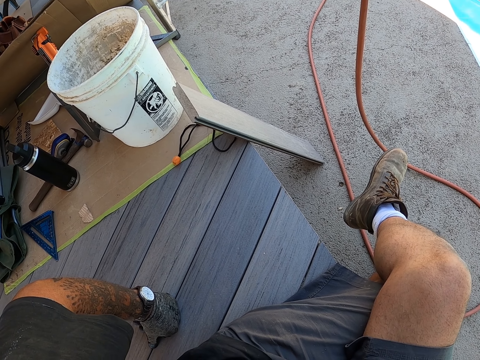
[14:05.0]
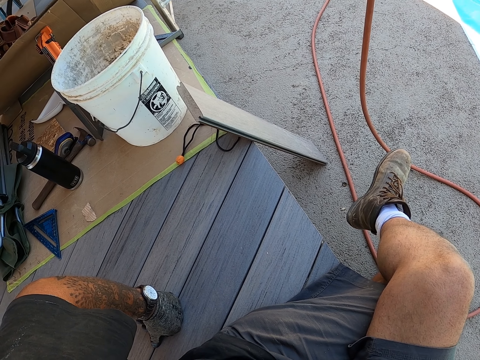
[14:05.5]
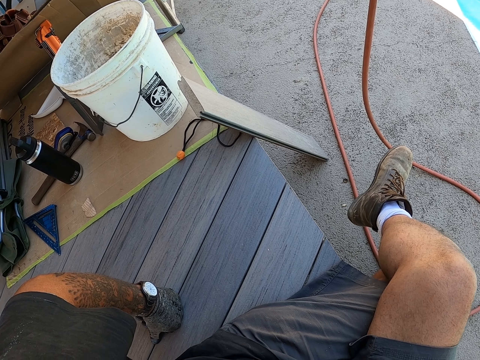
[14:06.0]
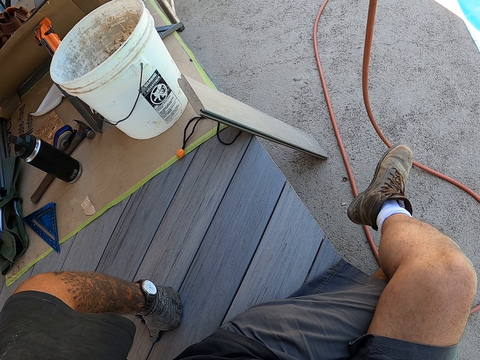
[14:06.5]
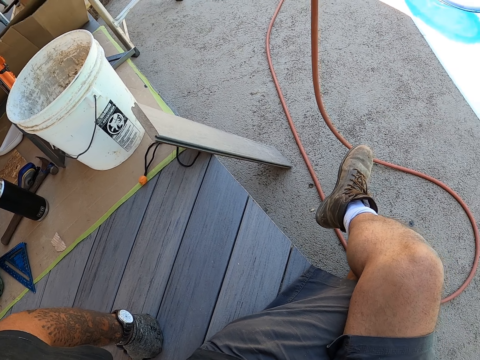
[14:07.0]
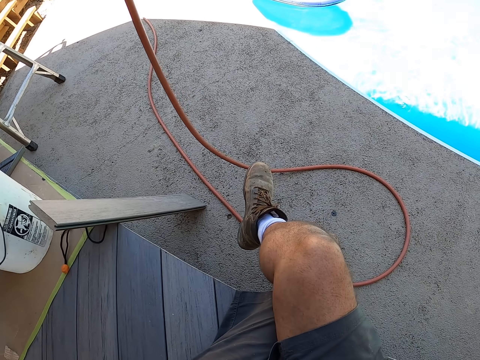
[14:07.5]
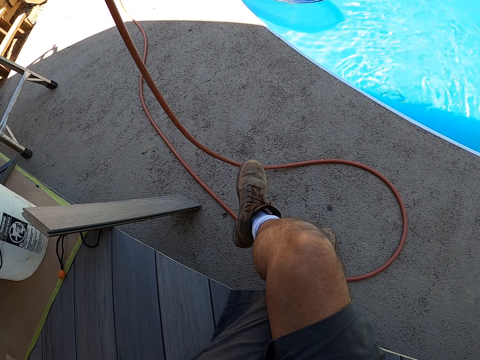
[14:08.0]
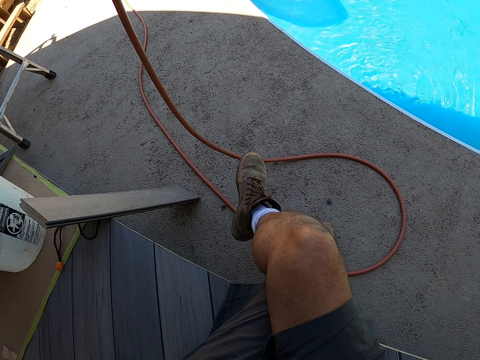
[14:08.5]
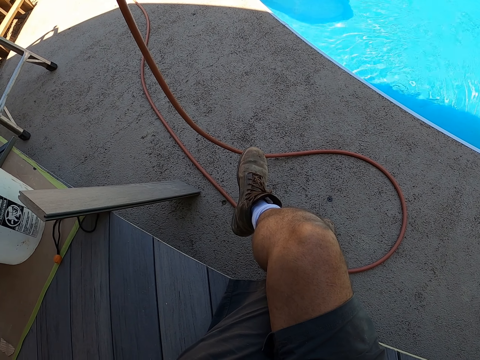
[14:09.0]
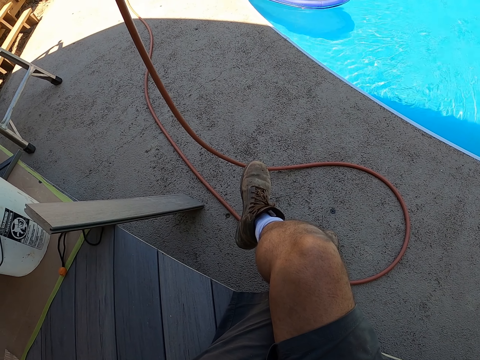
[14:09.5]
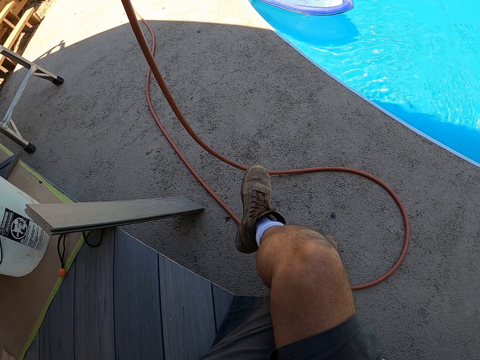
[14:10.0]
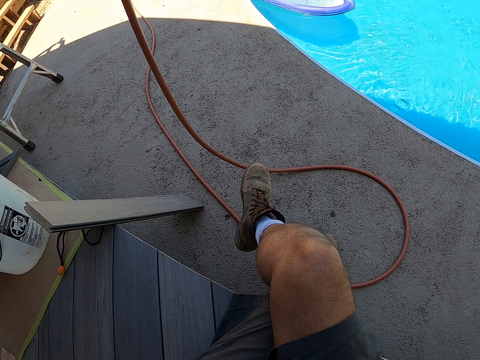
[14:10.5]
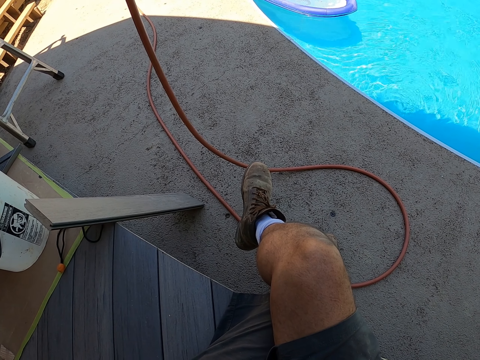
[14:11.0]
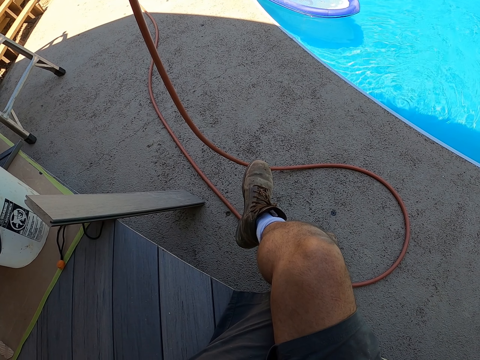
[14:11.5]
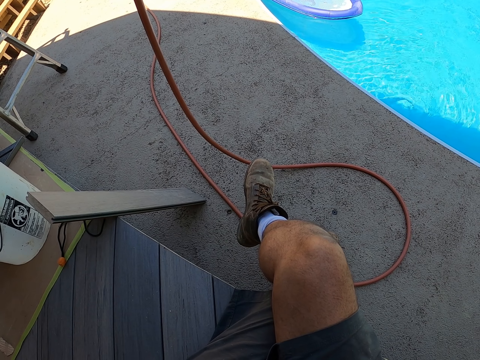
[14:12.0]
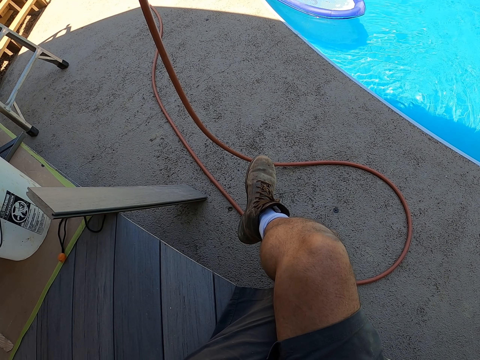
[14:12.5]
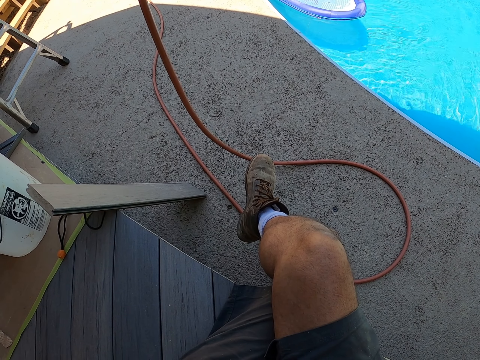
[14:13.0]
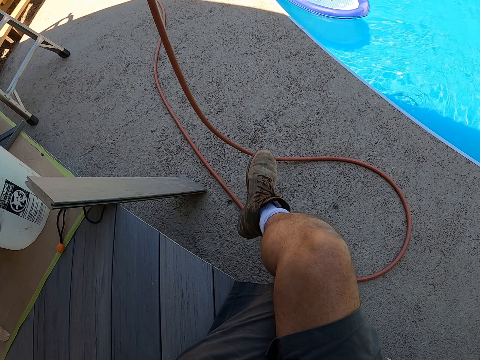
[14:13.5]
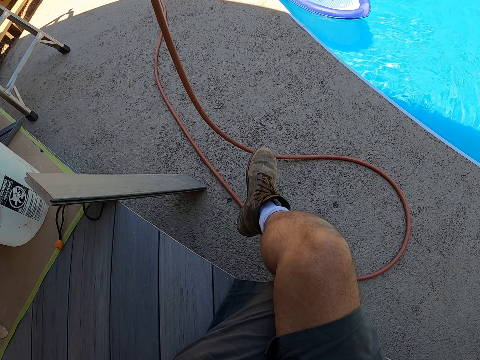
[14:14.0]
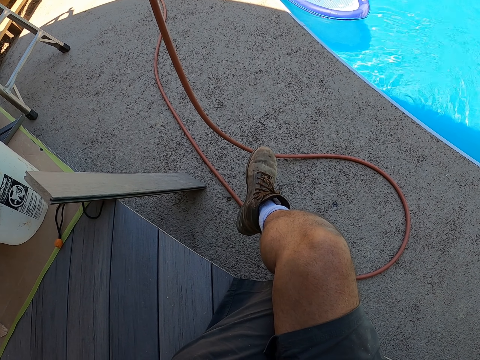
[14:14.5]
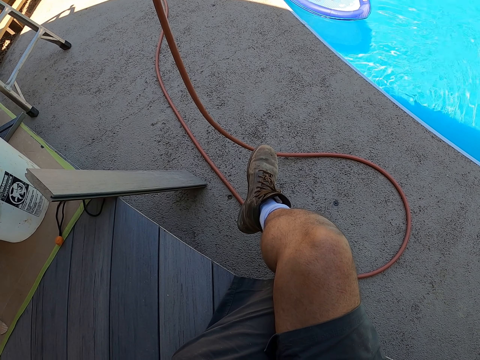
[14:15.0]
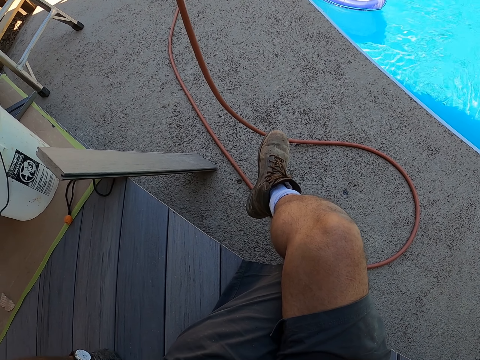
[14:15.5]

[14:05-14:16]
The camera wearer moves his head.

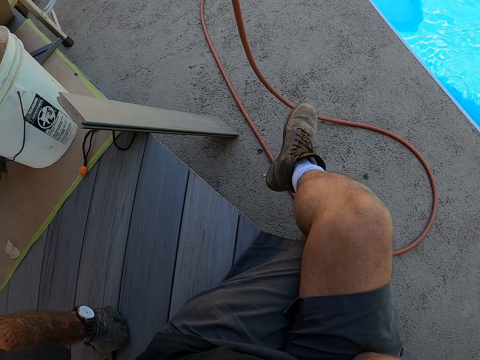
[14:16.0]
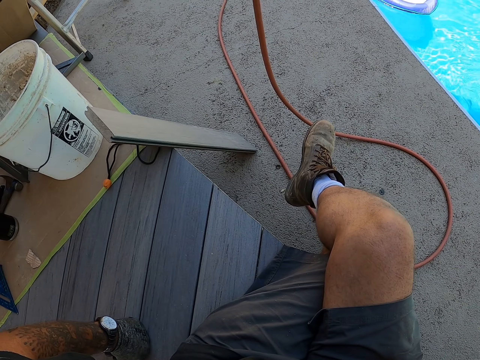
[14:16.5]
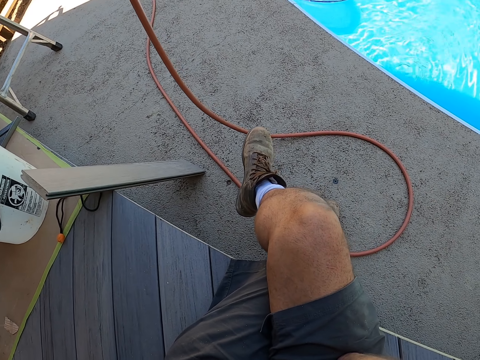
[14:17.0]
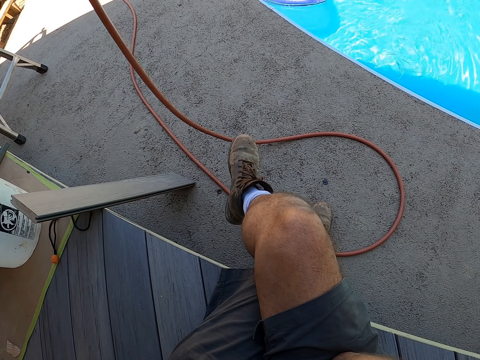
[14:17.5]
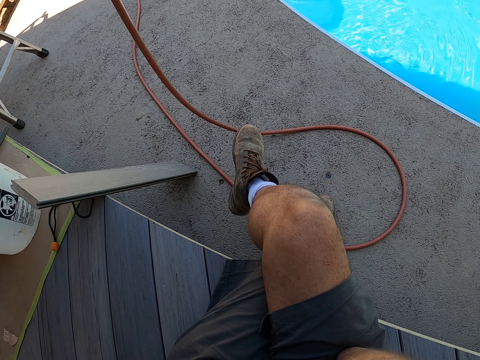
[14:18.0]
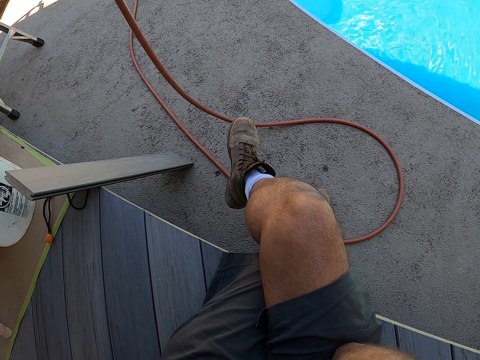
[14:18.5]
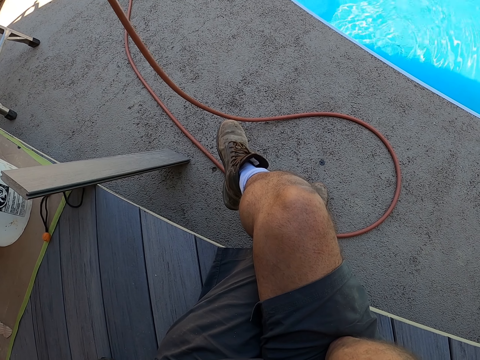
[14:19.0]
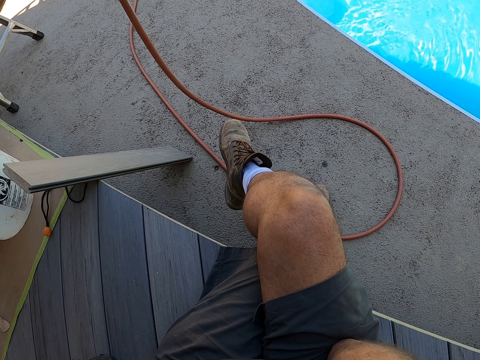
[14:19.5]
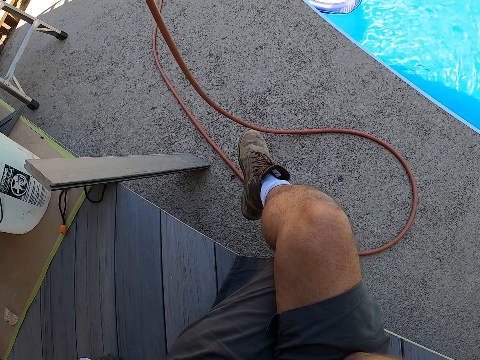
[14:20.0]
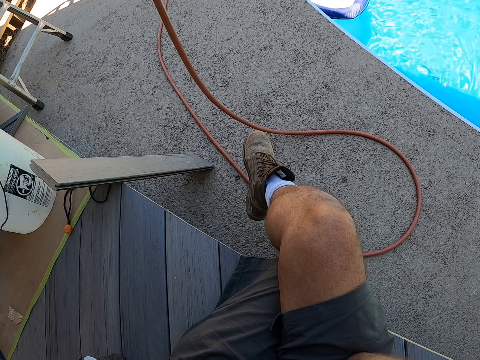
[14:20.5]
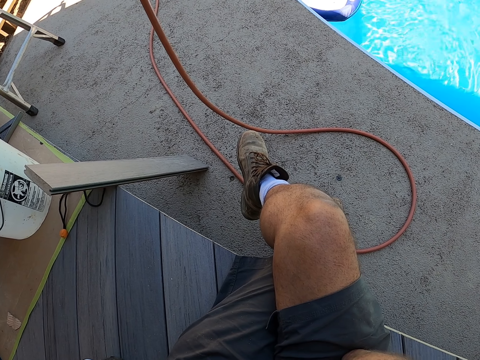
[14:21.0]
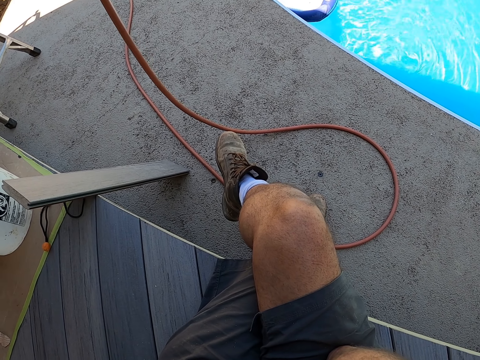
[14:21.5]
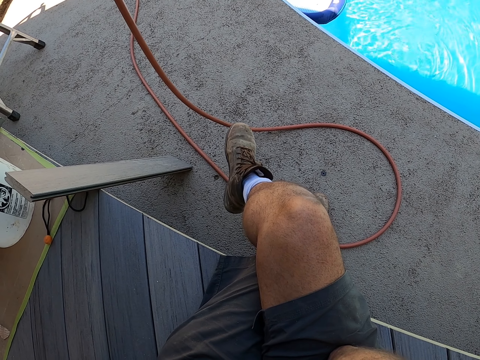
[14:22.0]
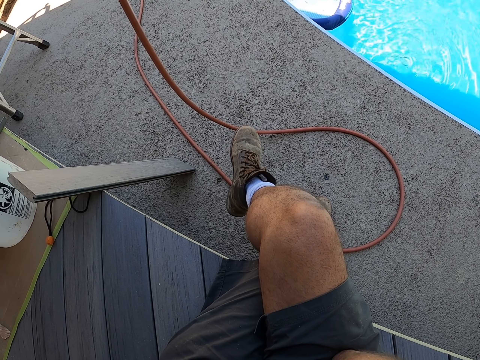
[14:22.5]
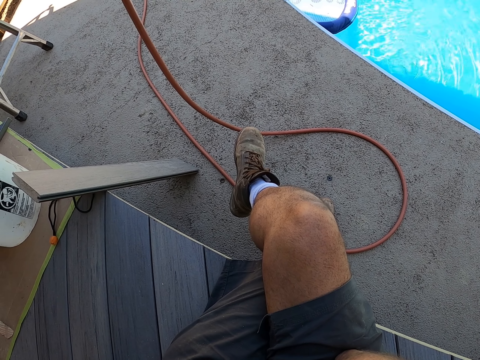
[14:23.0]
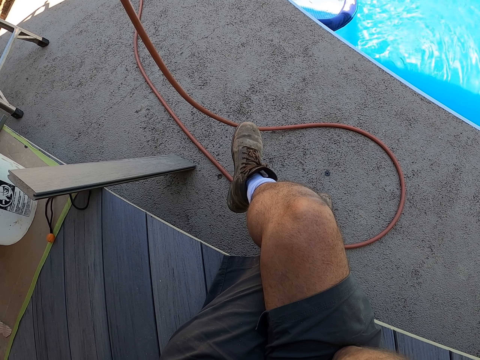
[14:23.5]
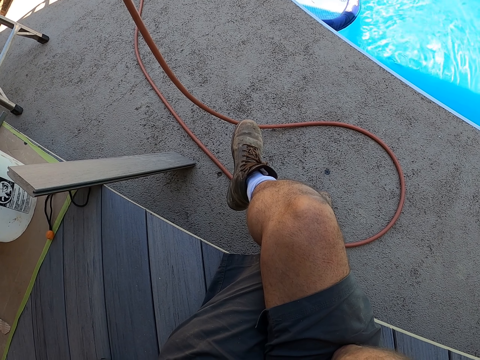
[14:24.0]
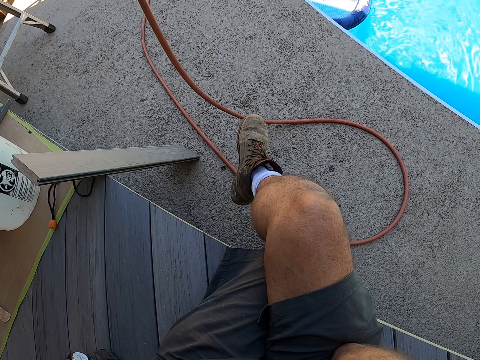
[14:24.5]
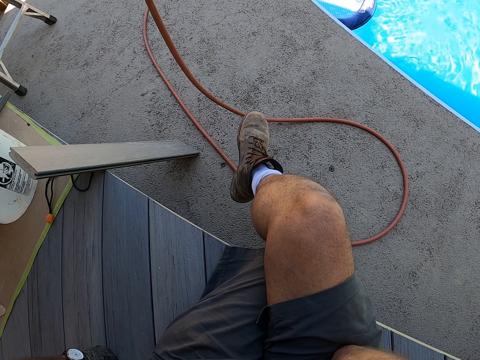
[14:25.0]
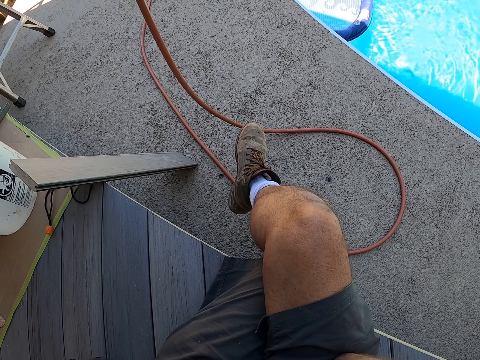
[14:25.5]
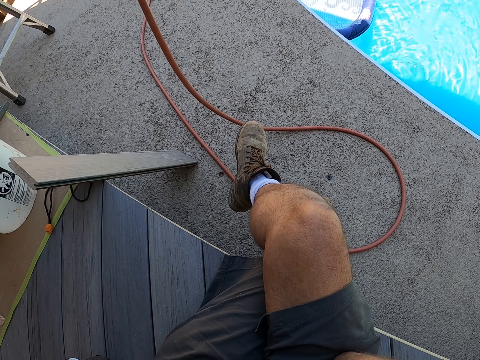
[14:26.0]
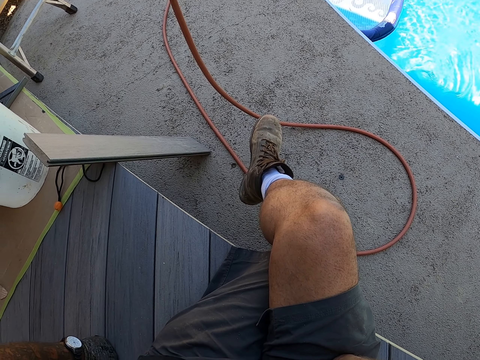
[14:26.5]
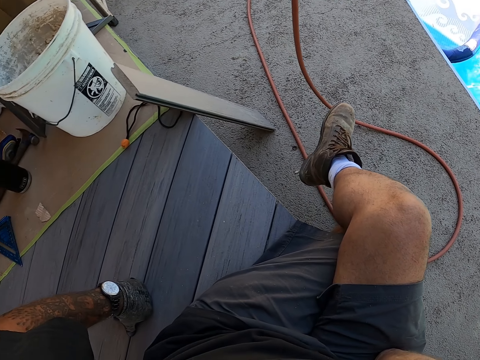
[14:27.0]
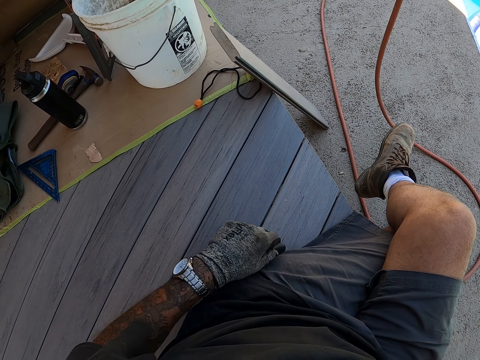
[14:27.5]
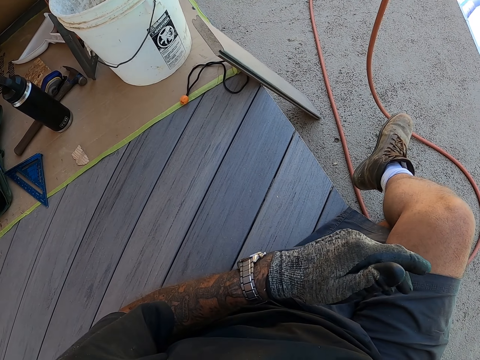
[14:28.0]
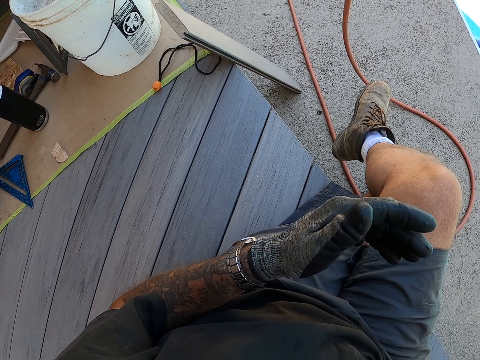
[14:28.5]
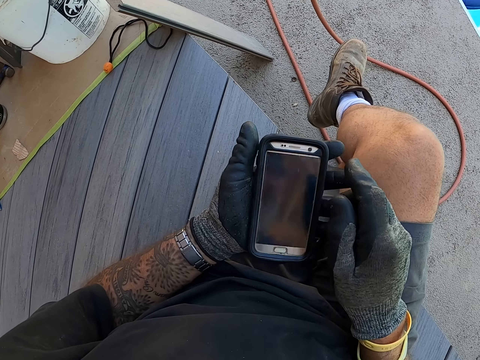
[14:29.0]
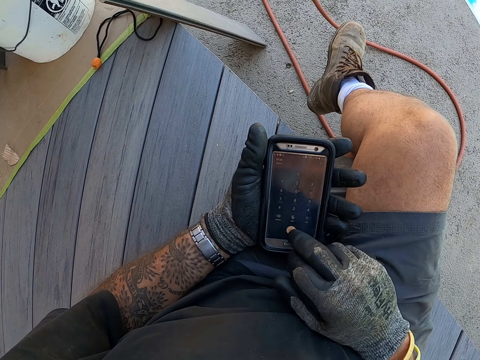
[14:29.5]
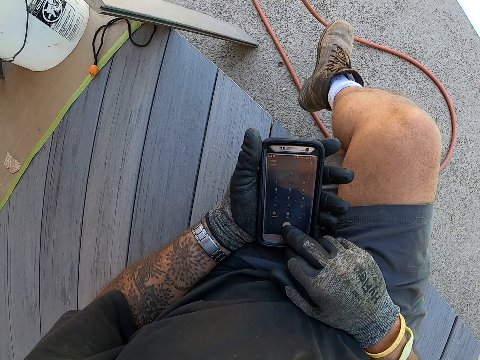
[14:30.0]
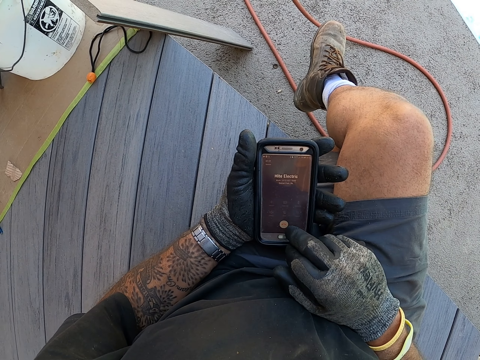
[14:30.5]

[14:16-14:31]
The camera wearer moves his foot. He drops the phone on his left hand. He picks up the phone. He operates the phone and scrolls the phone.
